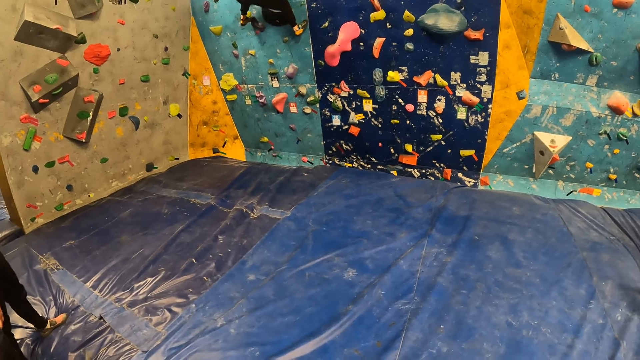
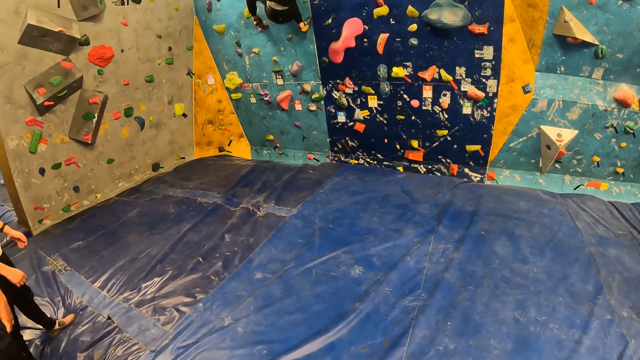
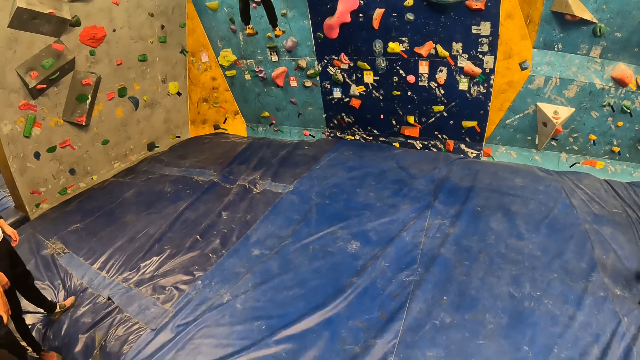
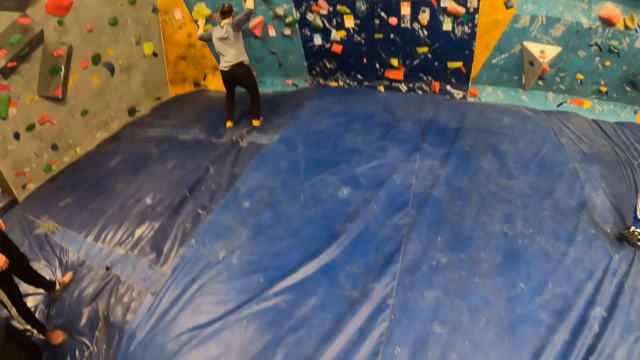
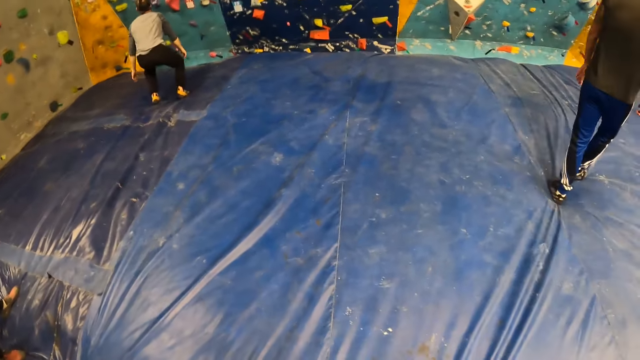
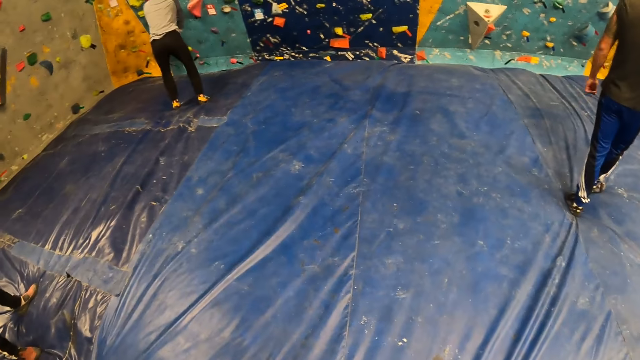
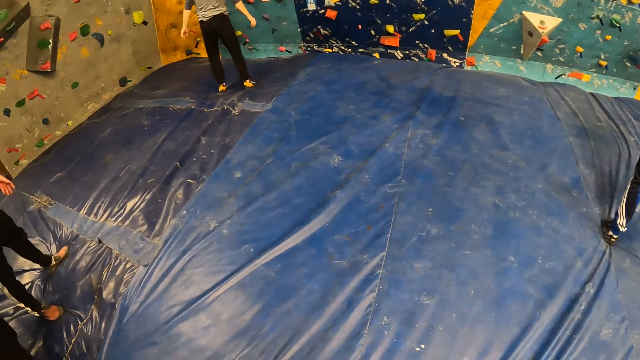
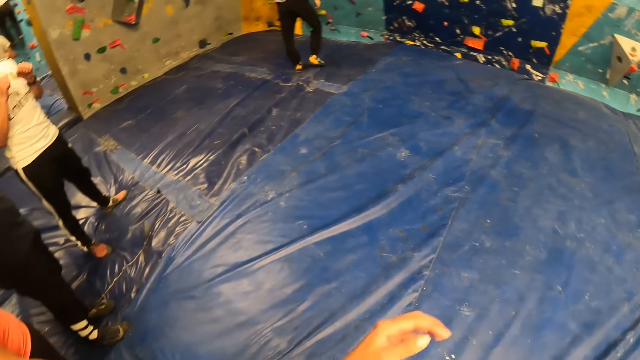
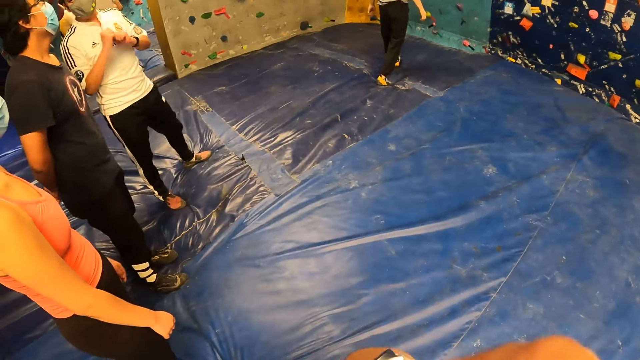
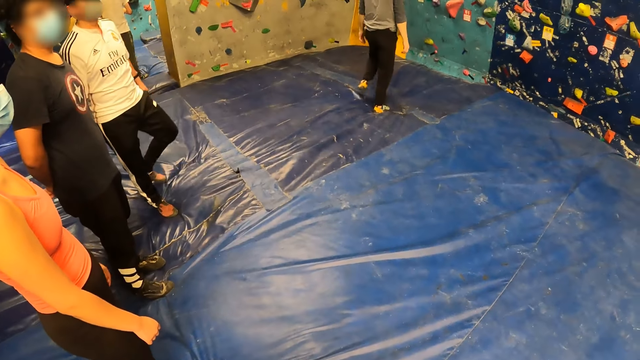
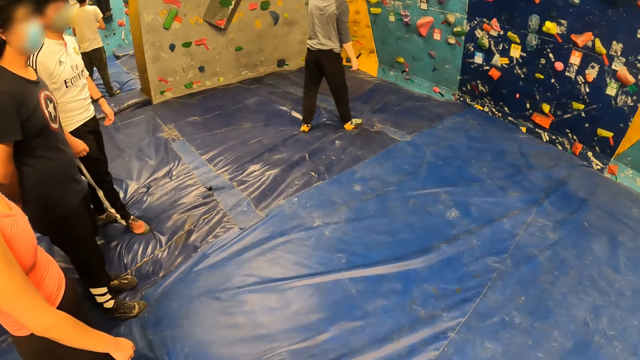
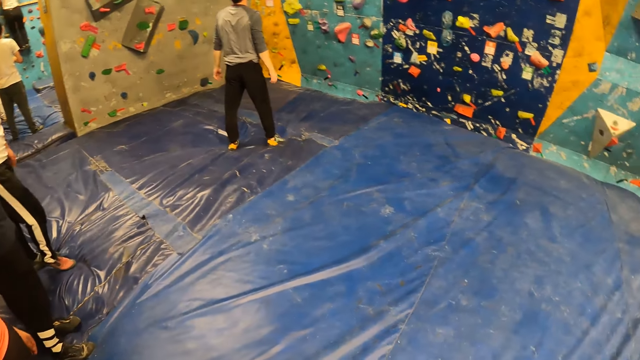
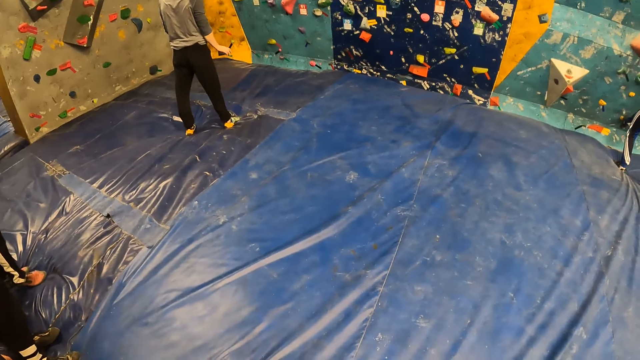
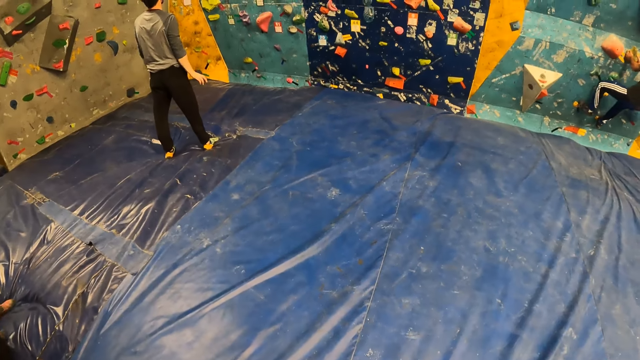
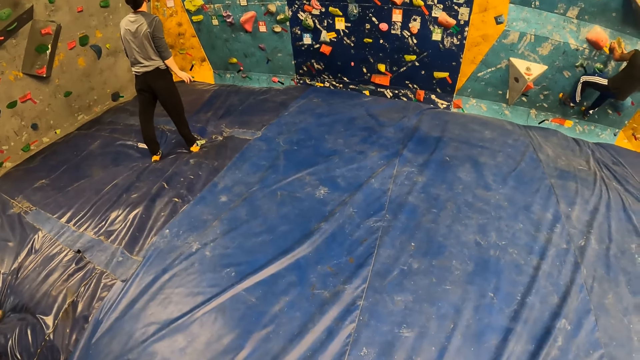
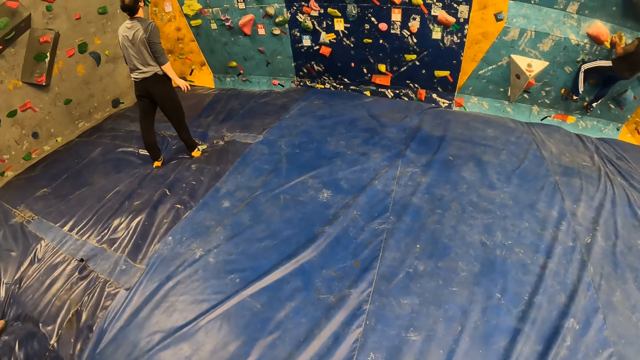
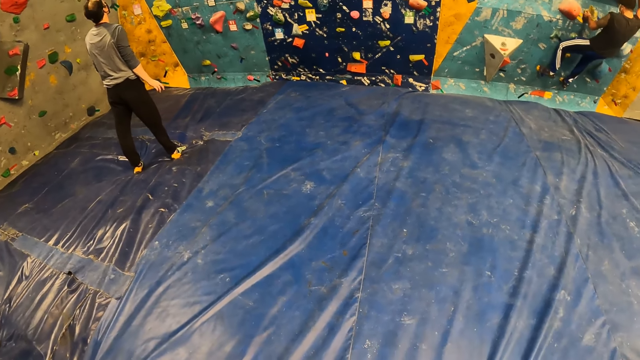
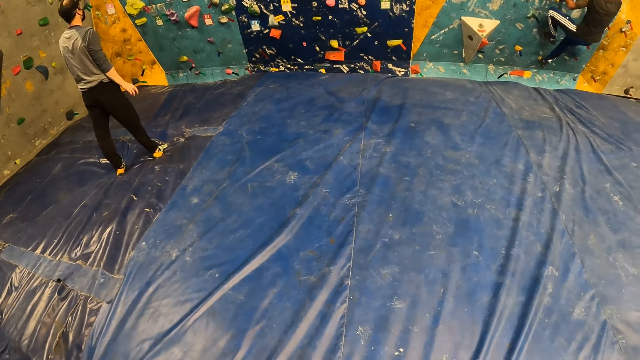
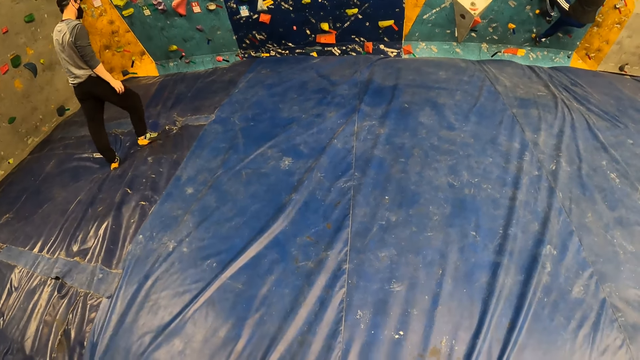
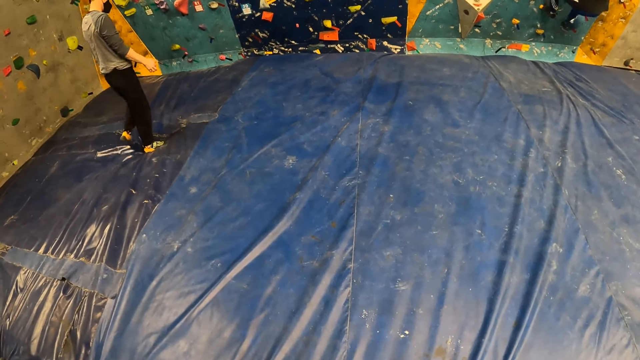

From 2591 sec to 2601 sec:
The man jumps down from the climbing wall.

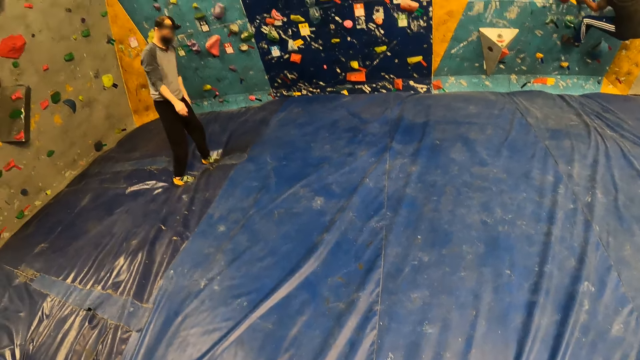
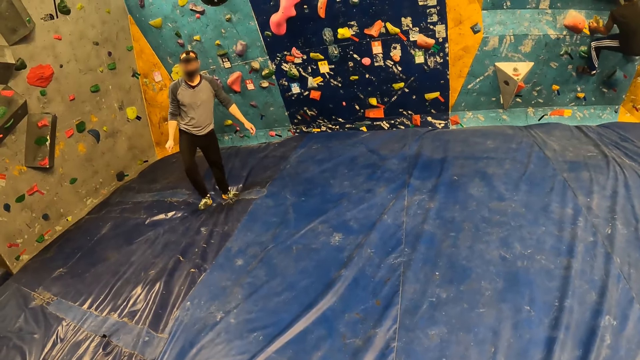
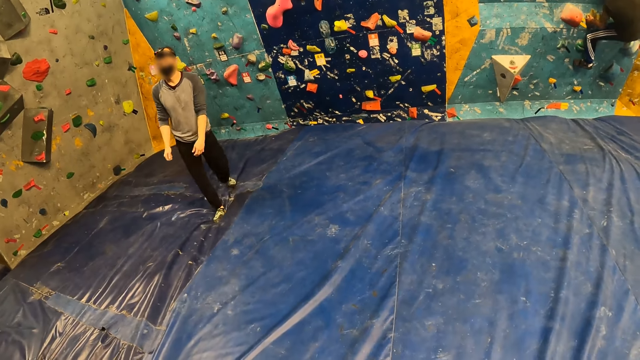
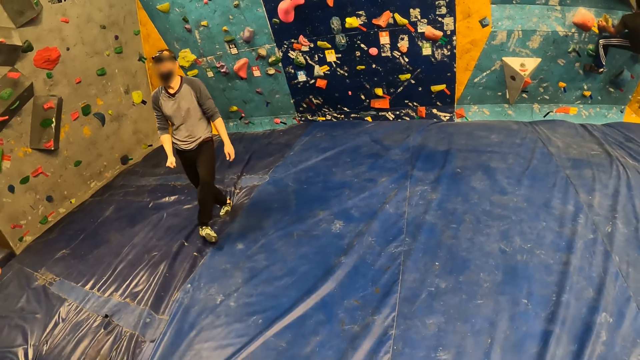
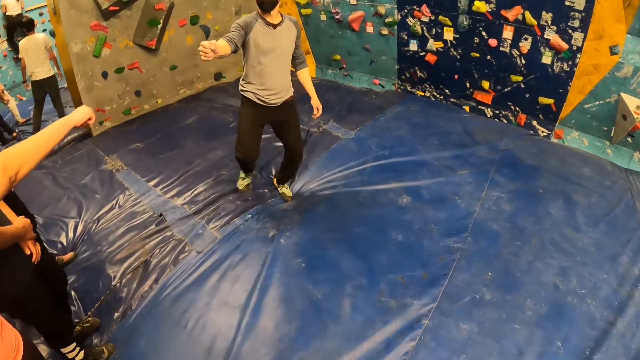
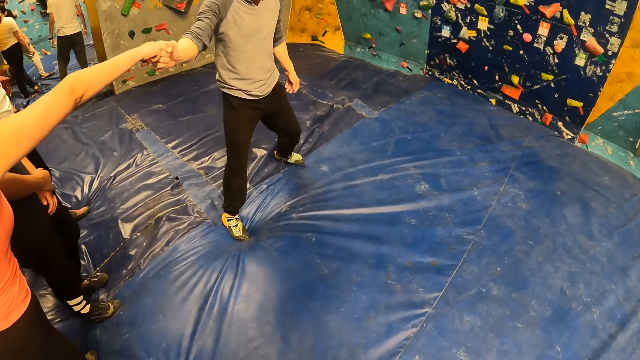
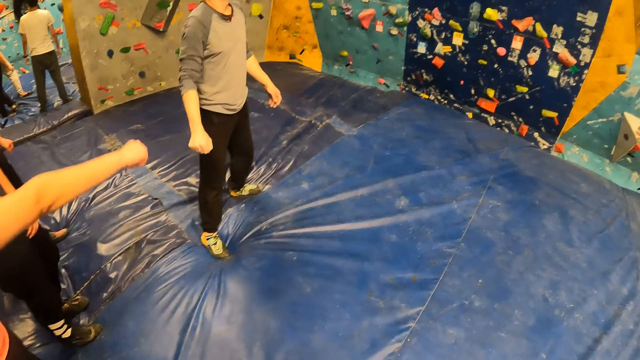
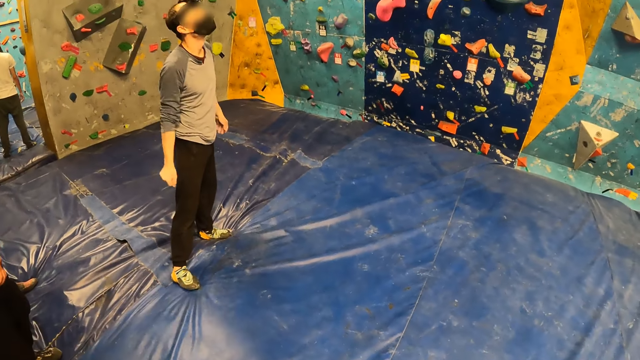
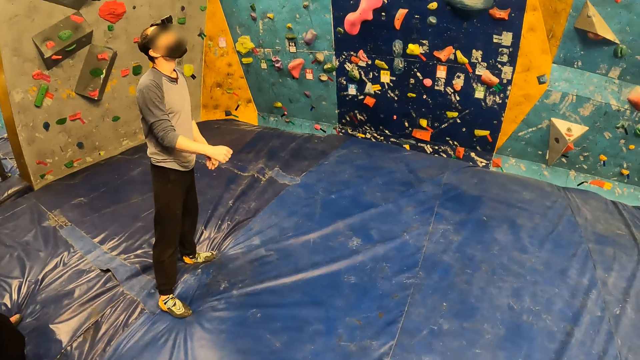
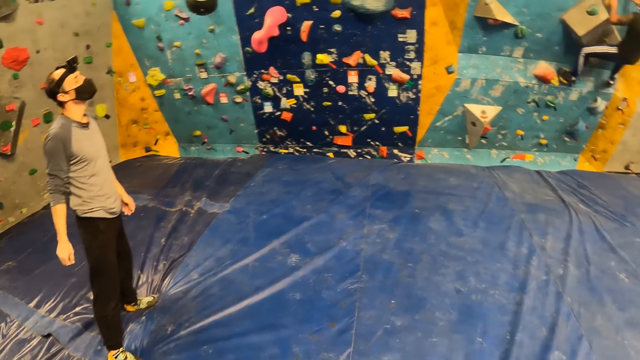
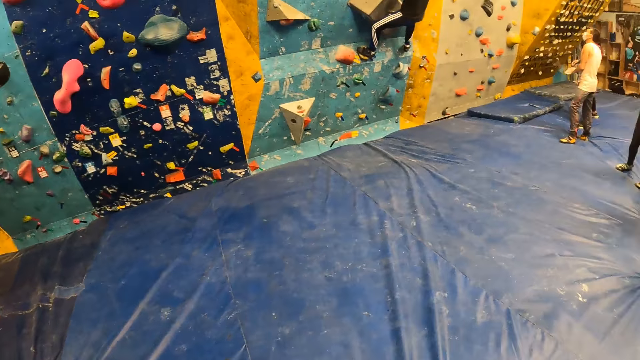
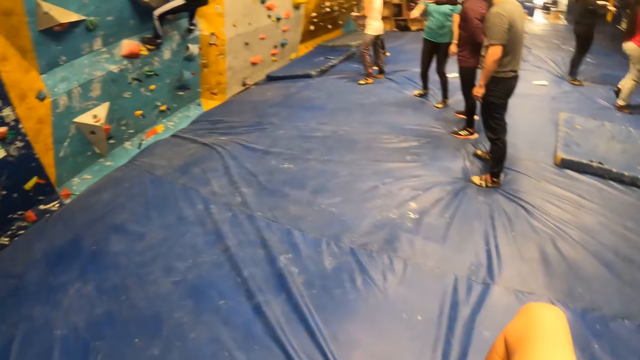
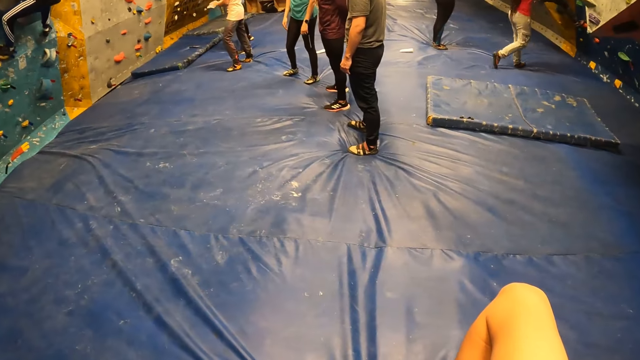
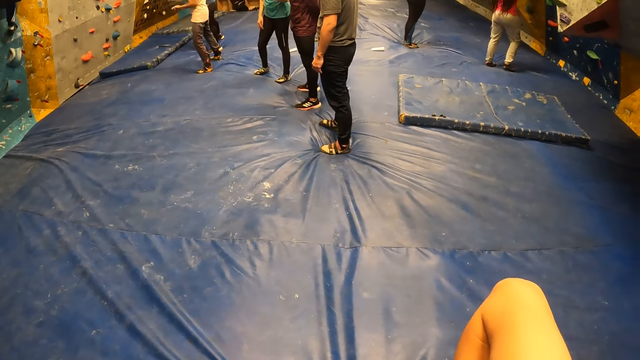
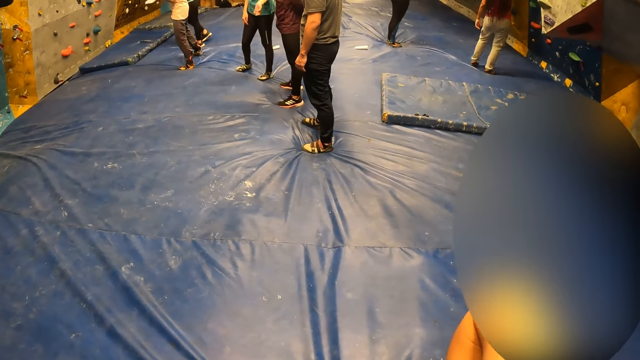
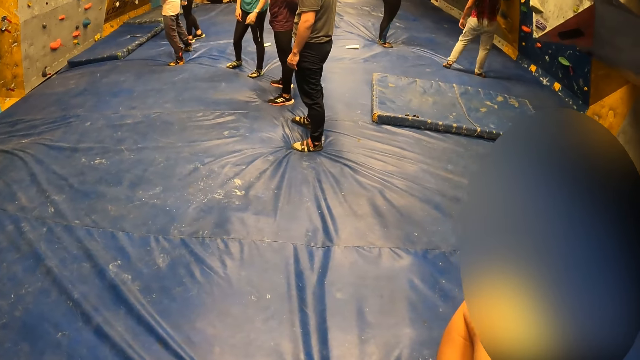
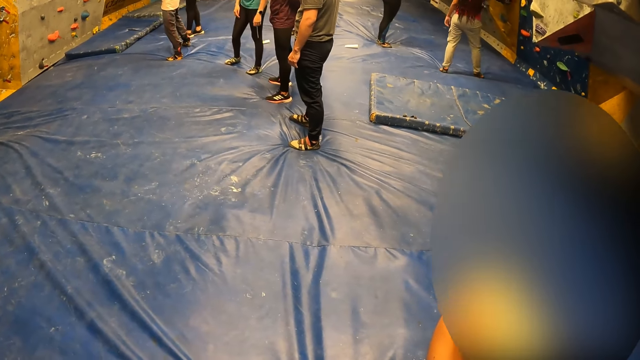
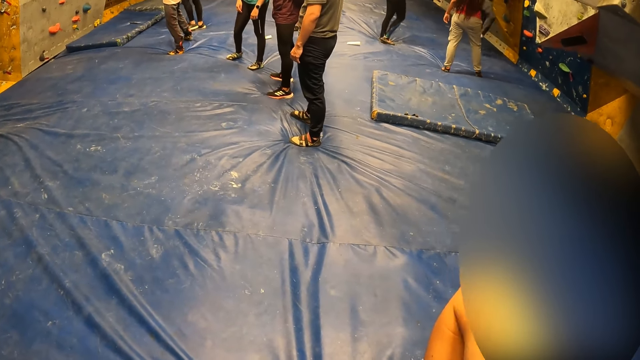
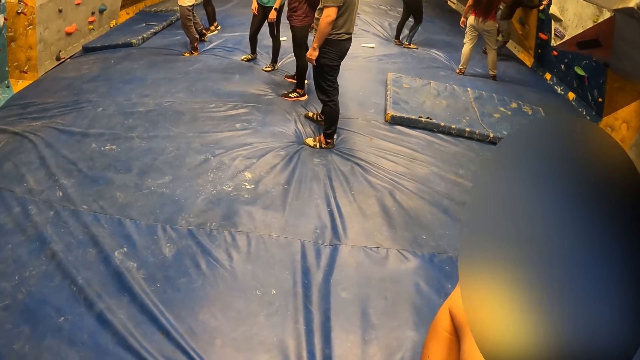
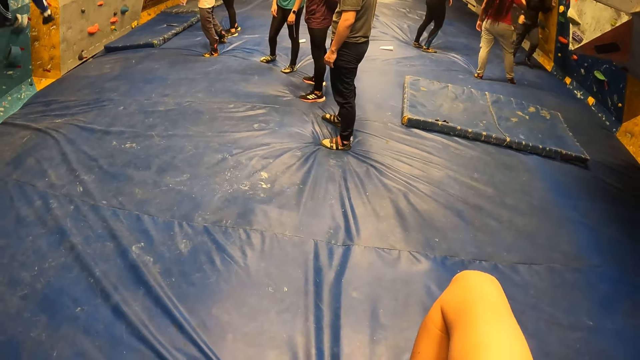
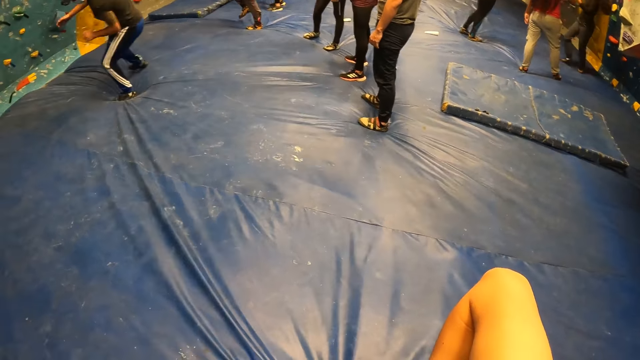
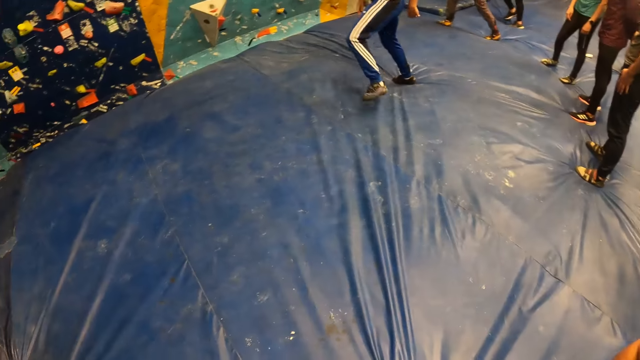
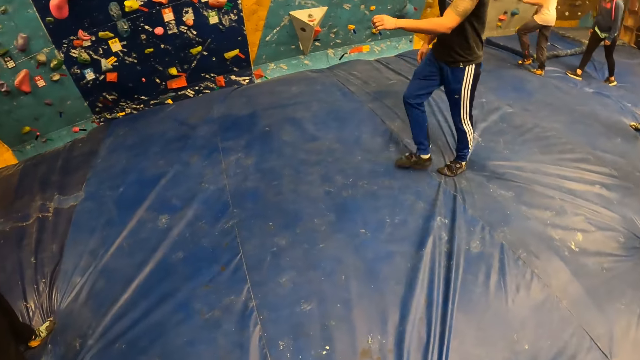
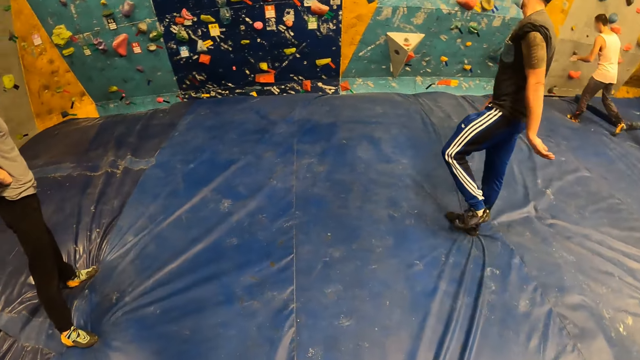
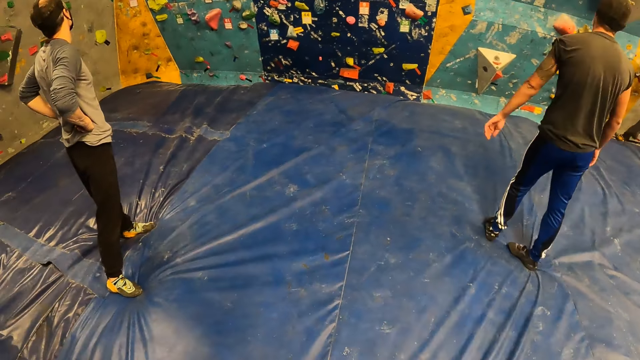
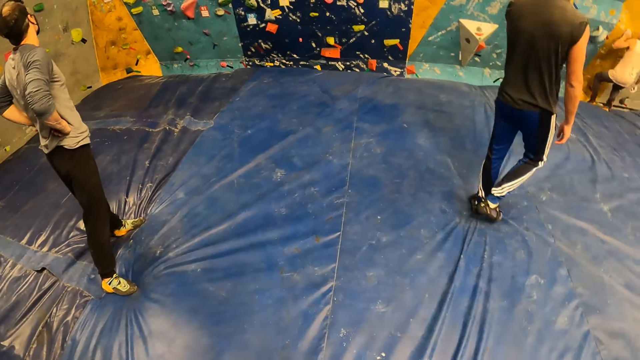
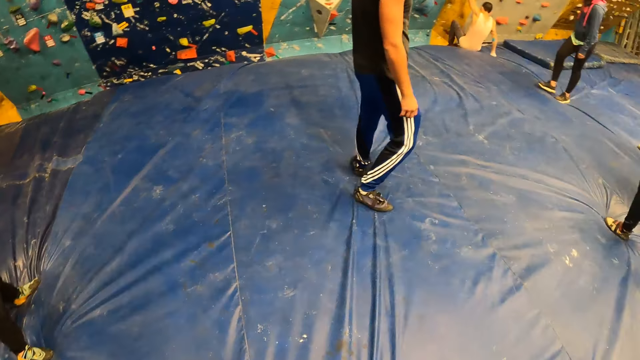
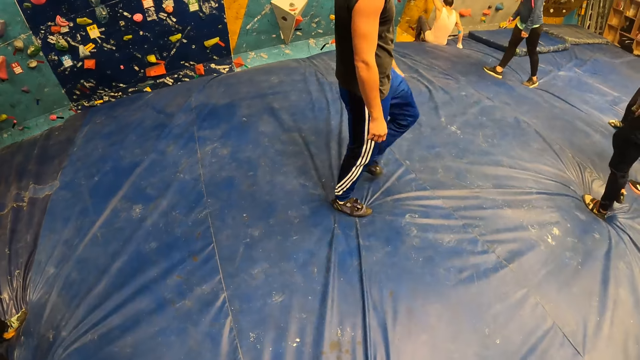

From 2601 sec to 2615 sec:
The man bumps his right hand with a woman. The camera wearer looks around. They do something.
